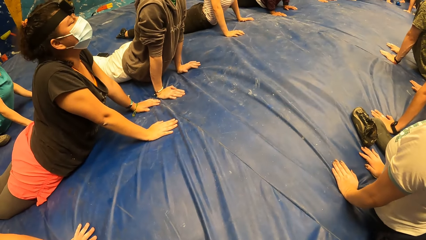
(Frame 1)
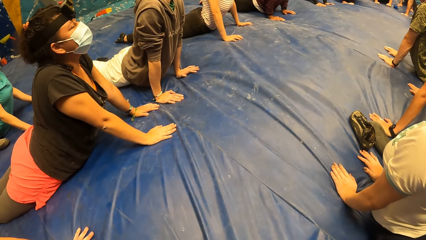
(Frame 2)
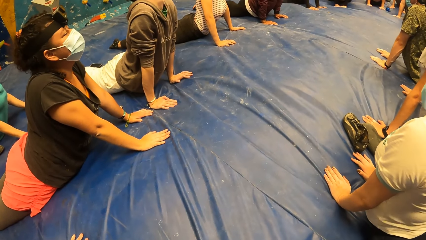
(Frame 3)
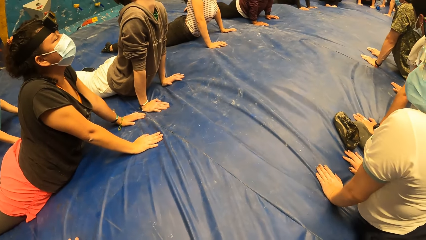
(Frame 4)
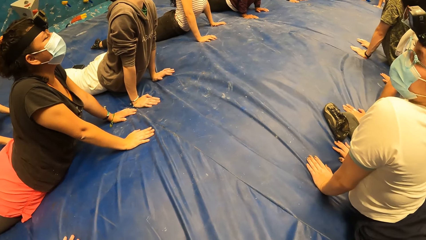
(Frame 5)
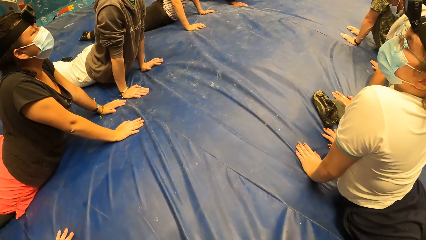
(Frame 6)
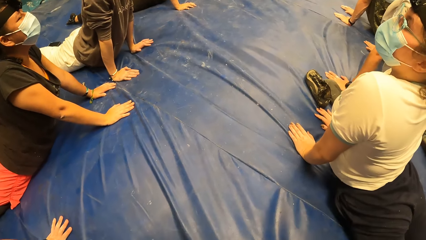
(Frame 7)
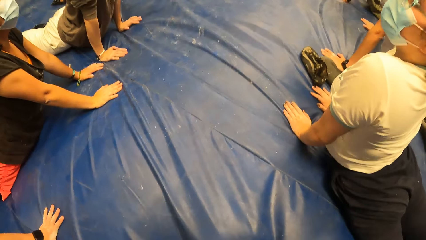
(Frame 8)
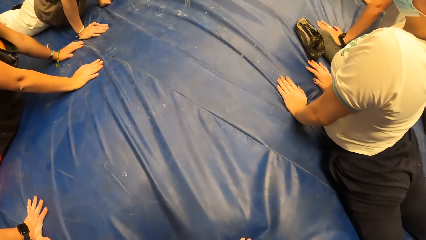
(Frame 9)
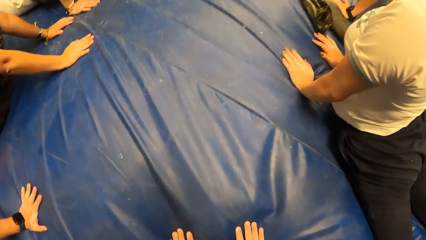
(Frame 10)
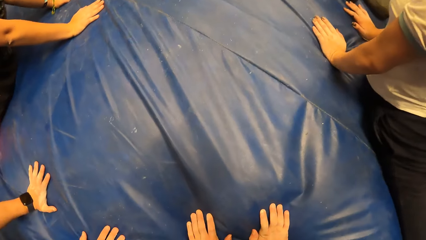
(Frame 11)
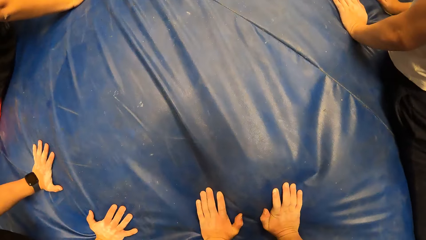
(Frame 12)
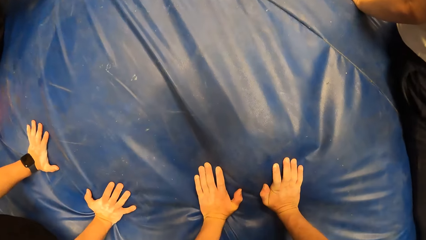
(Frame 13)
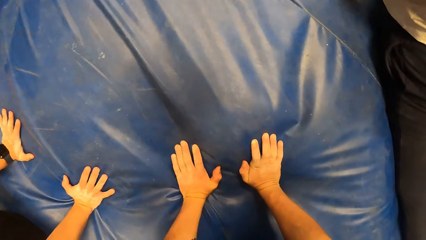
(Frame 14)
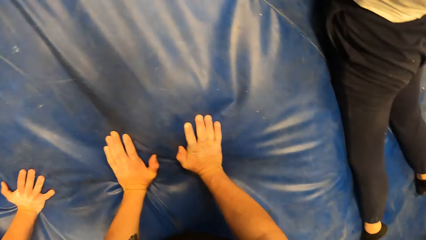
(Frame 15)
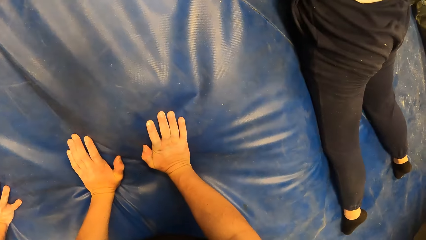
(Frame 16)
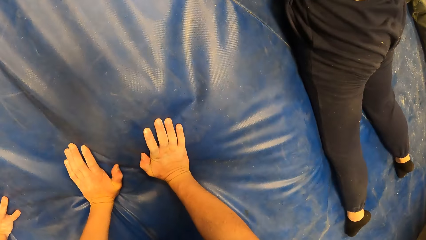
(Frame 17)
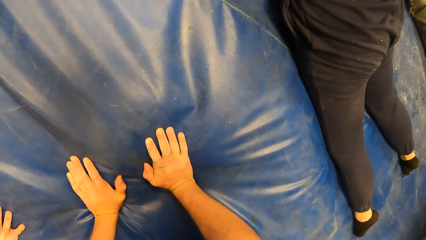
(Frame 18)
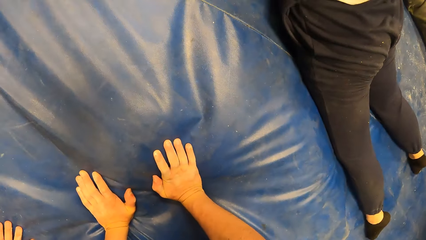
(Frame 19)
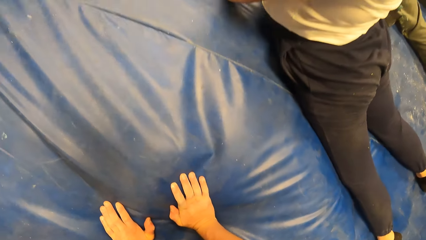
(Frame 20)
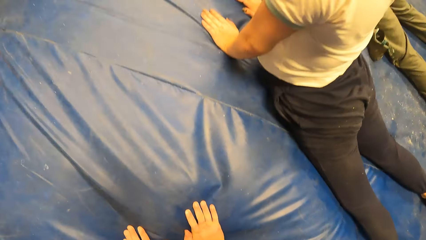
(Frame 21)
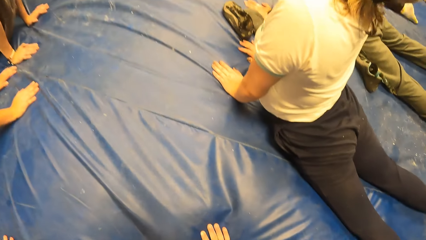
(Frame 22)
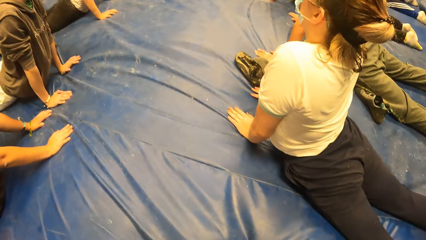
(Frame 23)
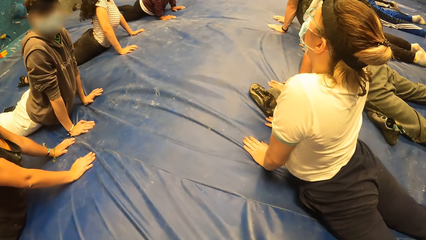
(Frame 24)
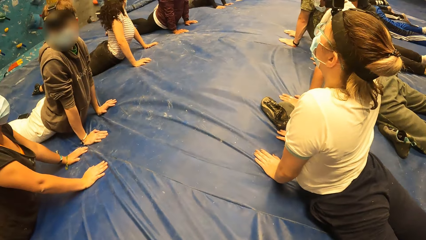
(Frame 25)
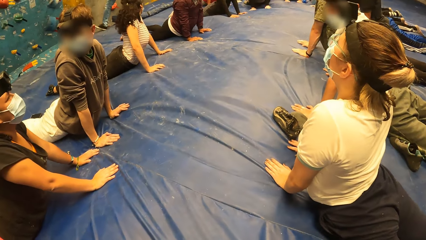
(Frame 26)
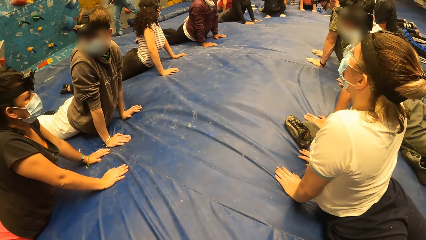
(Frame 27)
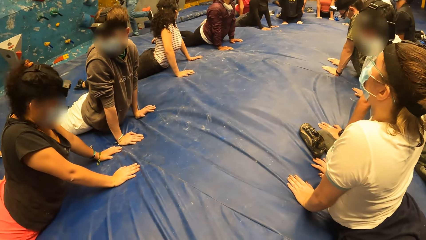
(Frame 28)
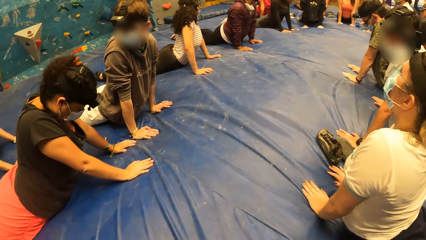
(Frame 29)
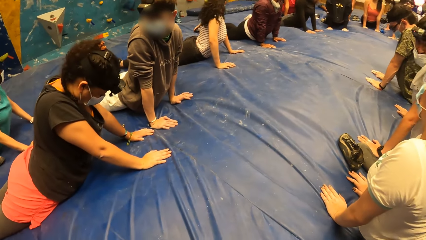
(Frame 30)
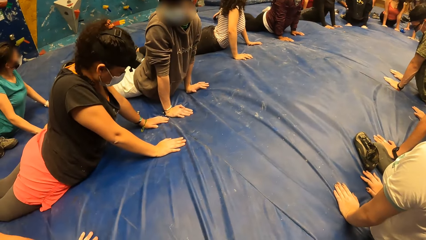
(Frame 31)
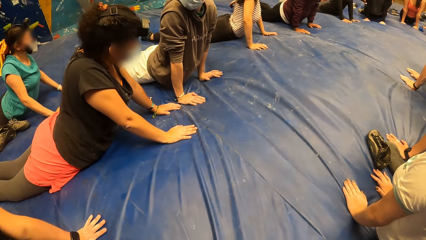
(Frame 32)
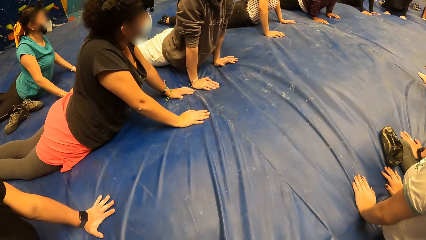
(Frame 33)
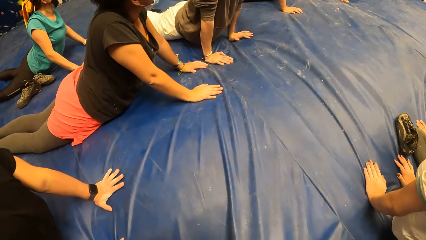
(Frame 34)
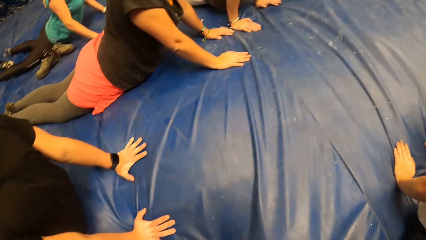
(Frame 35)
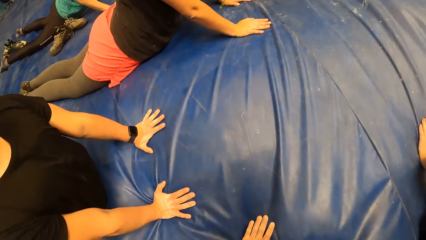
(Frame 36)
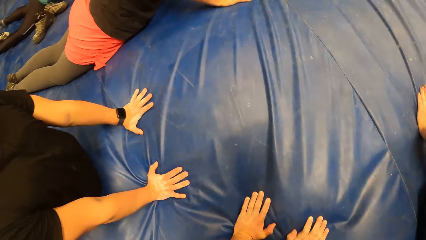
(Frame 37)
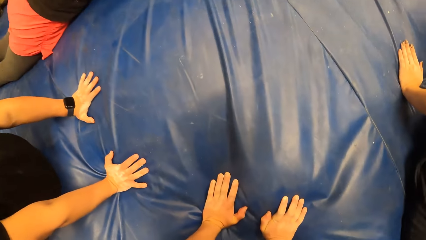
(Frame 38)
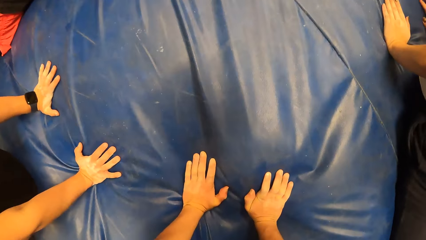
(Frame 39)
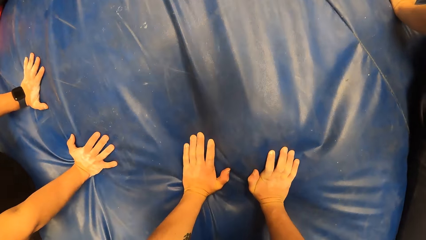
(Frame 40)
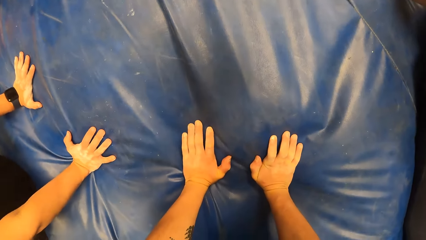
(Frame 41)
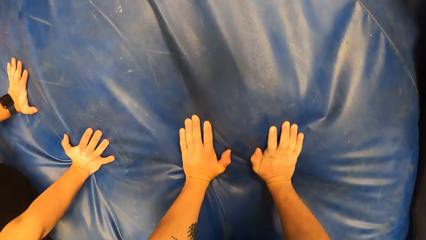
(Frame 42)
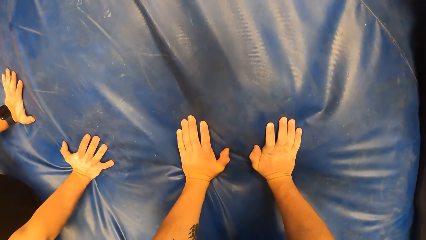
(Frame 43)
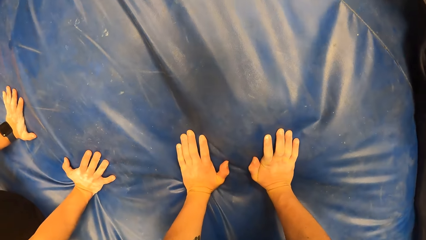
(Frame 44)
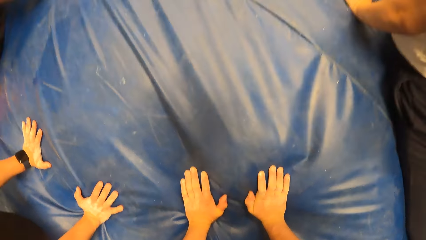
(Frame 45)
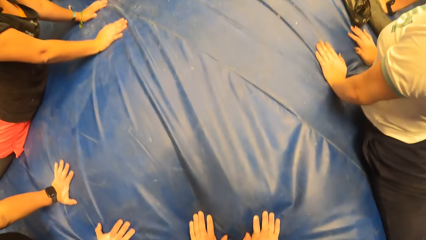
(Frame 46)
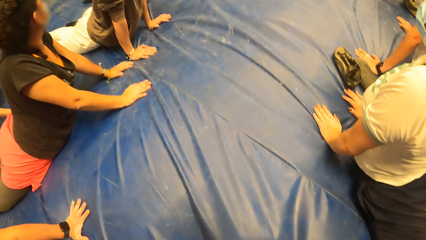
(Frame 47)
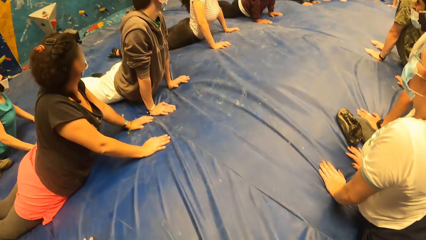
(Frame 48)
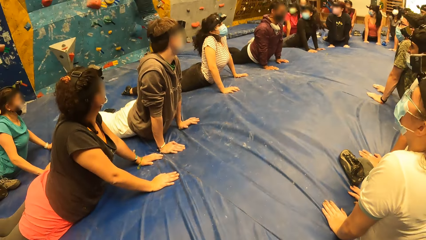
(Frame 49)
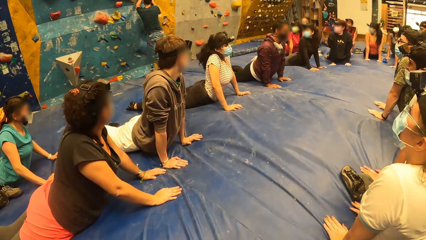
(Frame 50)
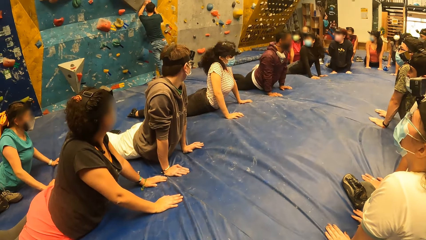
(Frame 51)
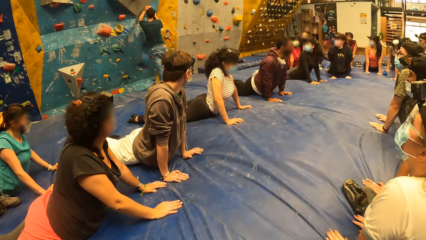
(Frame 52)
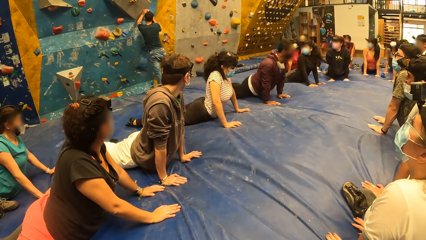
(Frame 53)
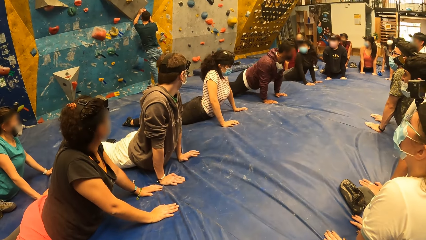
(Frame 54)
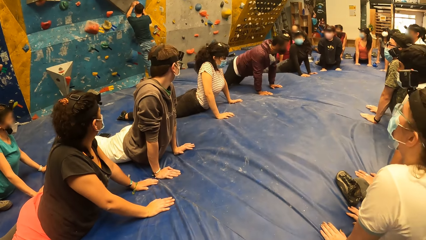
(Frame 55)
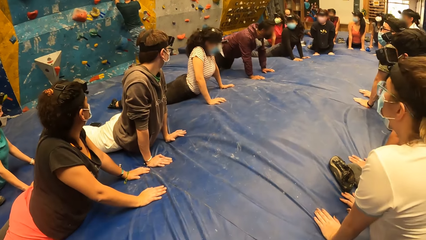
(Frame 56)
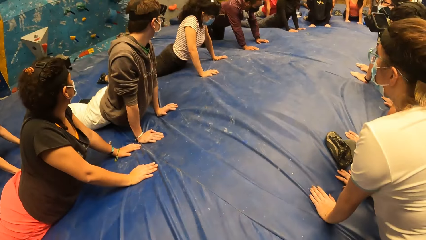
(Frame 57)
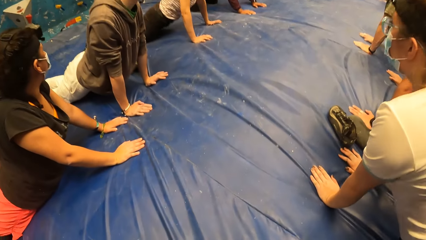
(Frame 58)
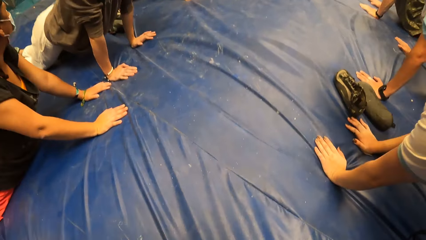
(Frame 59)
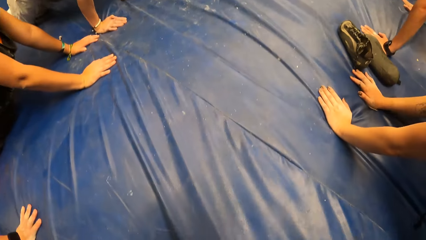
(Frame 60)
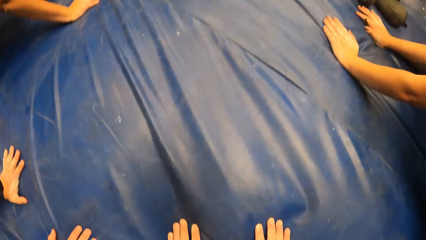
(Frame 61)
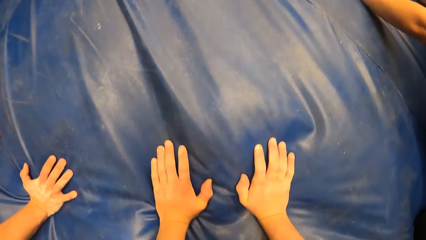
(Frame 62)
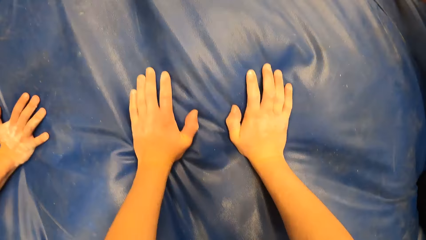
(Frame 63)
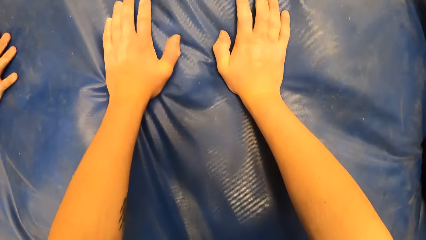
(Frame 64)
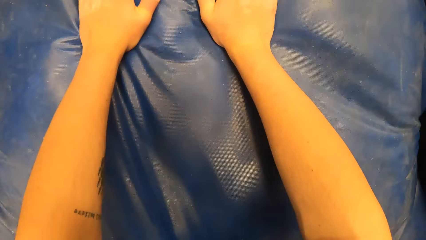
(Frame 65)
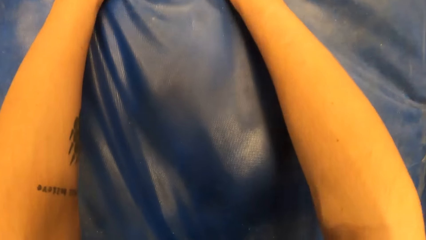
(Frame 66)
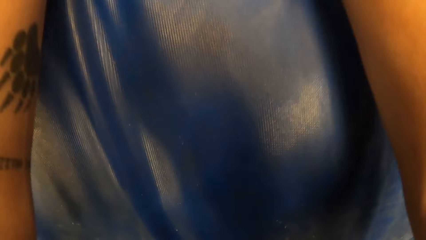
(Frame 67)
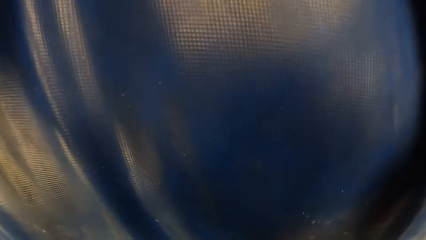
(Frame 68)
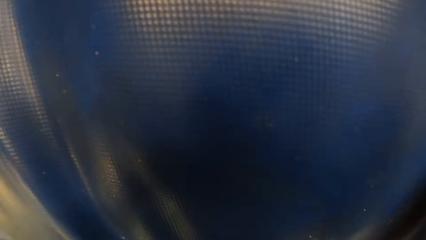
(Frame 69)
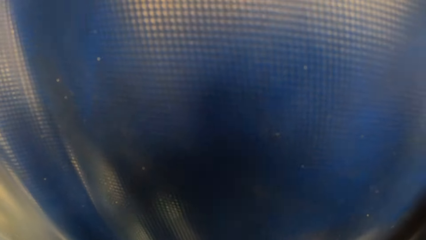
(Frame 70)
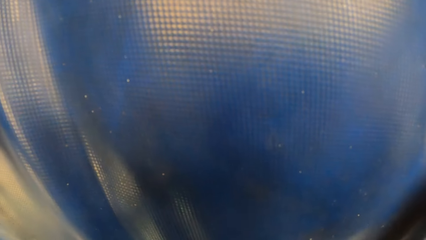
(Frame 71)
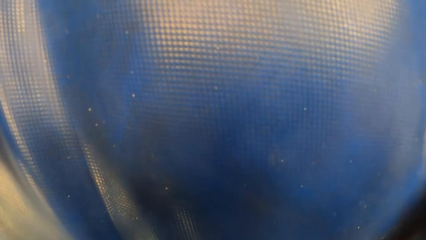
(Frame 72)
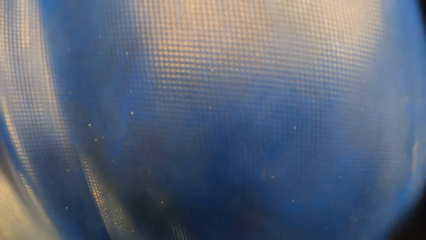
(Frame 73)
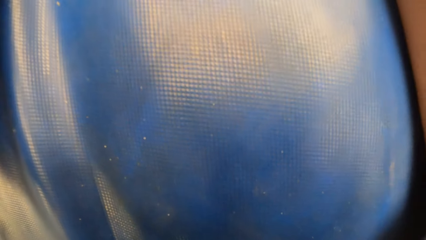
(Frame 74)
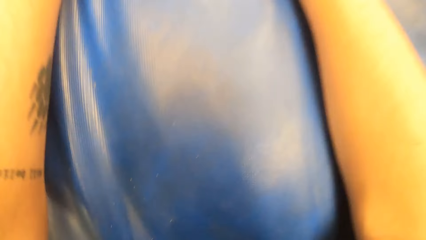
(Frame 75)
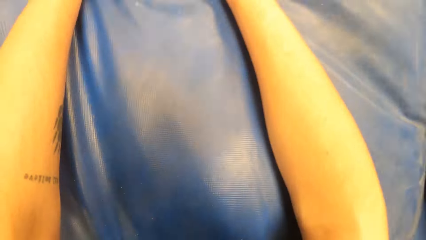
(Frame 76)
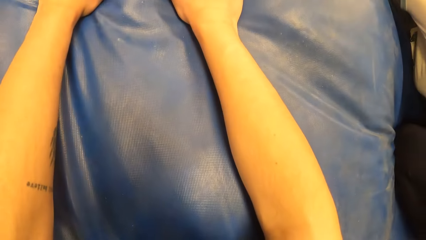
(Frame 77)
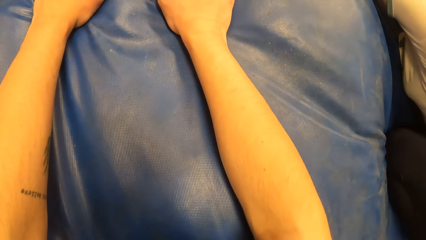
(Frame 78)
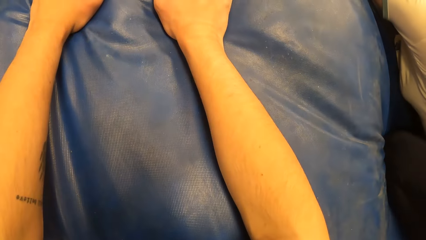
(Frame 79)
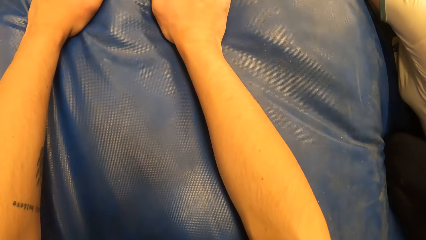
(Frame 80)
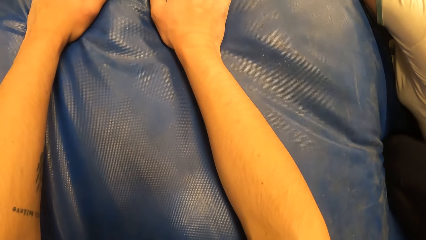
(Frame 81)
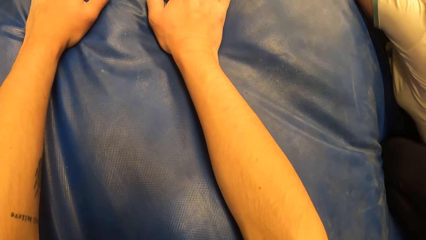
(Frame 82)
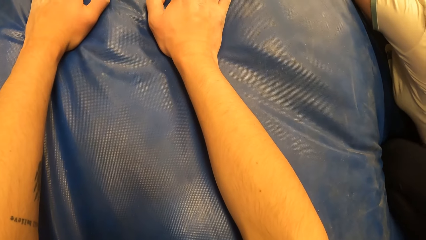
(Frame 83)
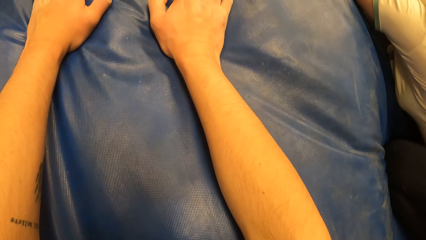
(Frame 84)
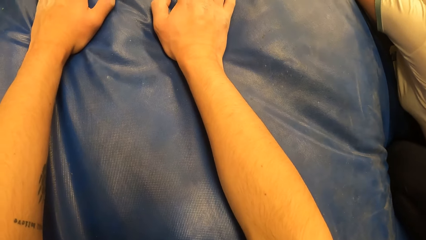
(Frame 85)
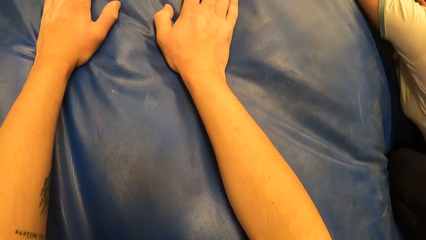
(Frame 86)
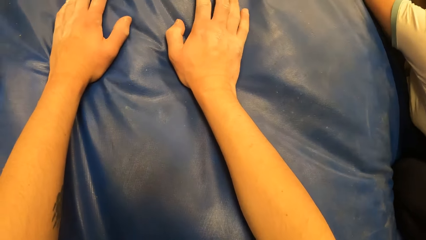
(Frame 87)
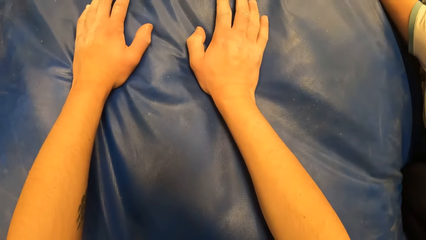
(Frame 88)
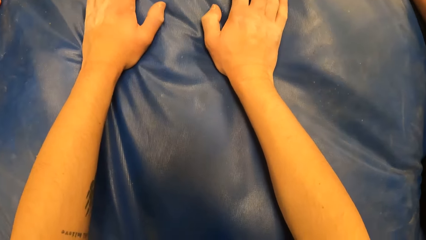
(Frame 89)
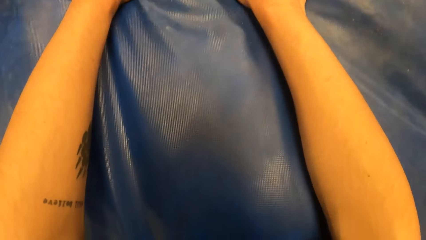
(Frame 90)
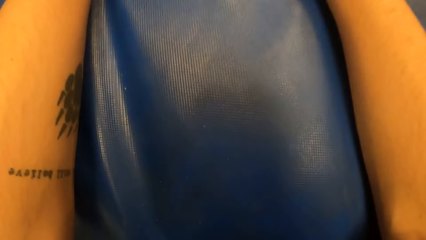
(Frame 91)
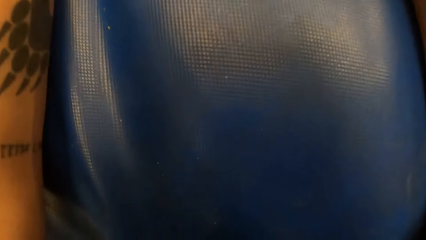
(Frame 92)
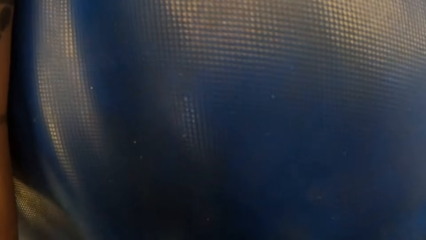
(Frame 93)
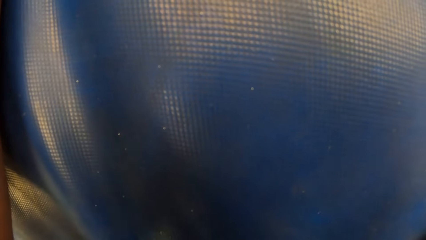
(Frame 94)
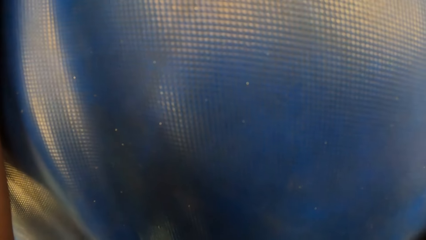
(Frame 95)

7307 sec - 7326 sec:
The camera wearer looks around the room. They look on the blue mattress. They look around the room. A woman adjusts herself. The camera wearer exercises on the blue mattress. They move closer to the floor.
